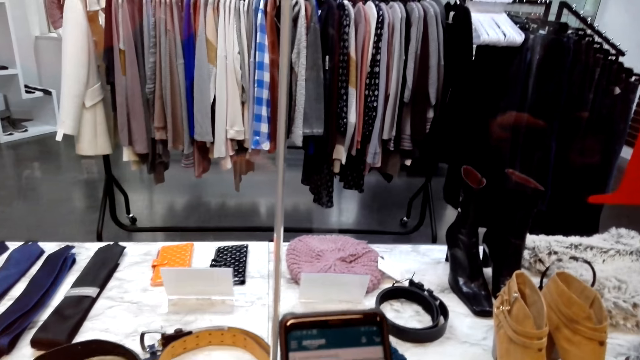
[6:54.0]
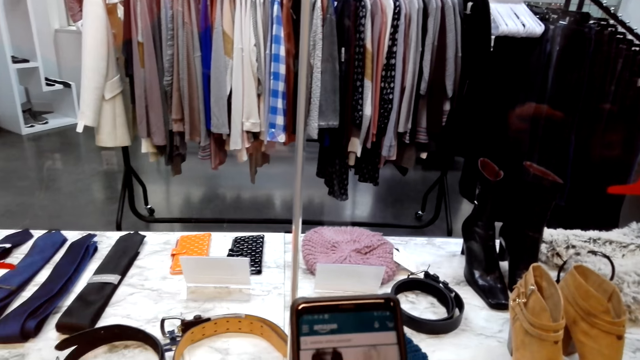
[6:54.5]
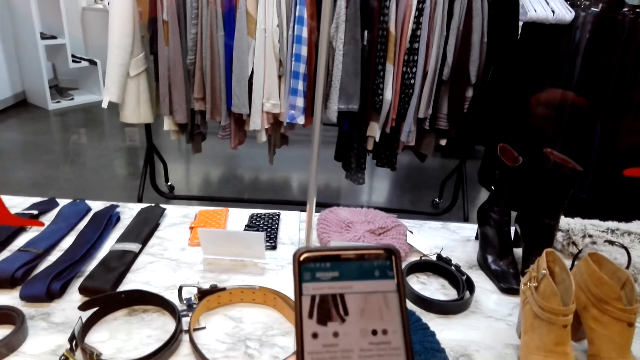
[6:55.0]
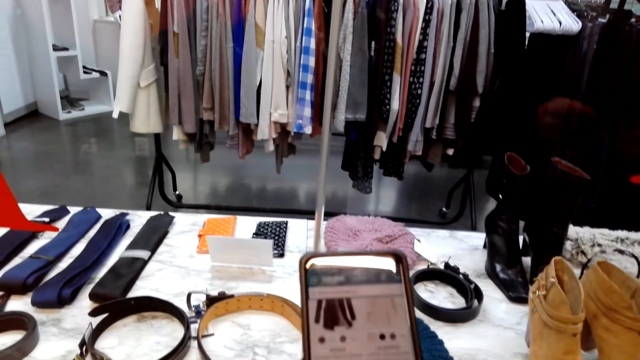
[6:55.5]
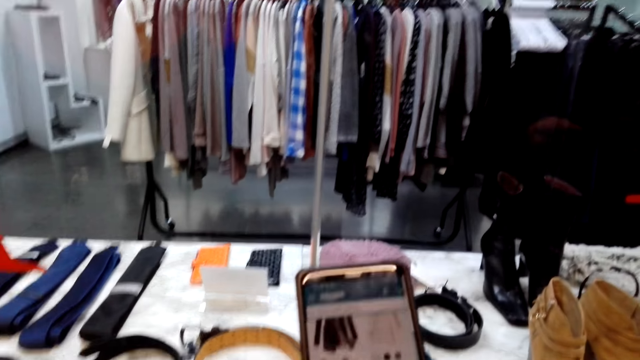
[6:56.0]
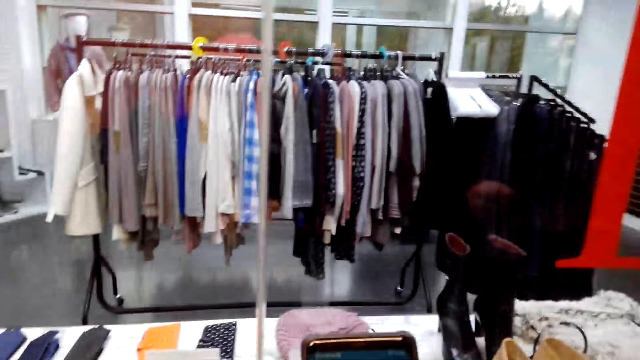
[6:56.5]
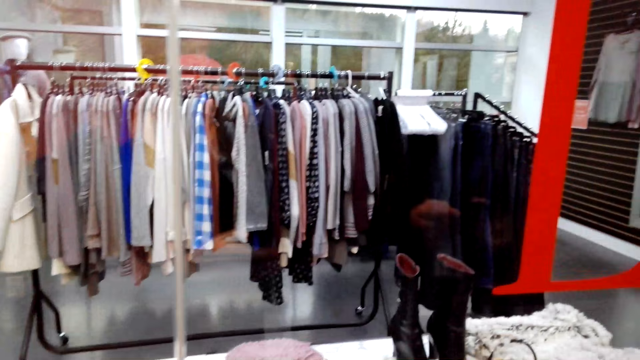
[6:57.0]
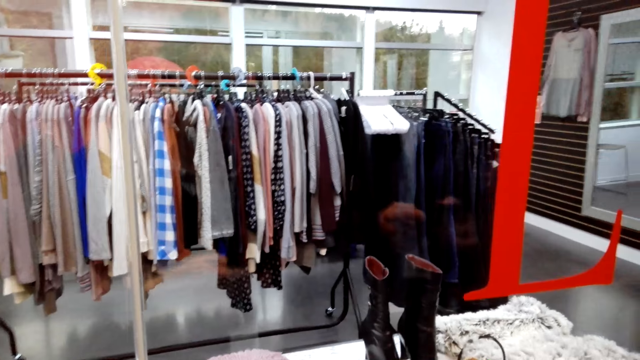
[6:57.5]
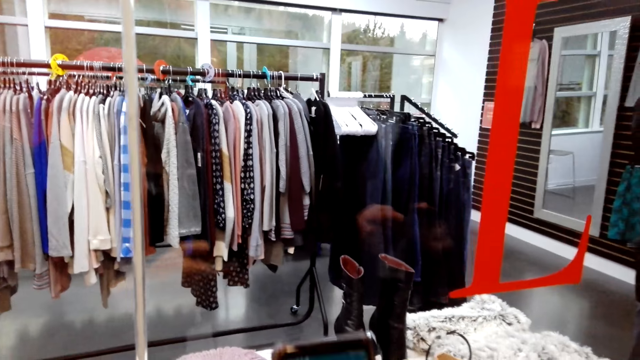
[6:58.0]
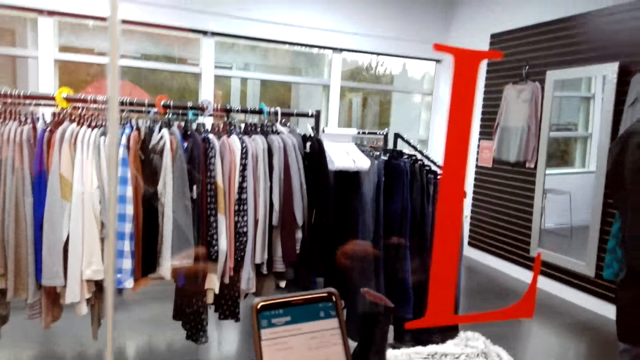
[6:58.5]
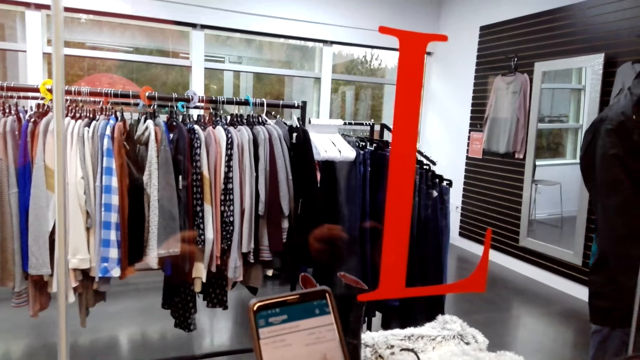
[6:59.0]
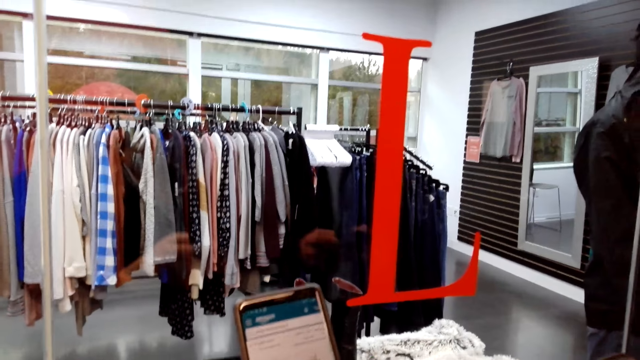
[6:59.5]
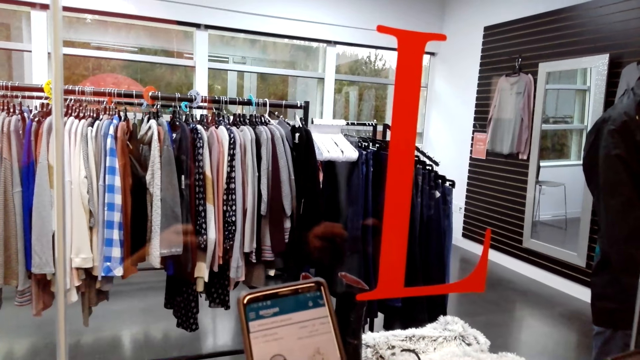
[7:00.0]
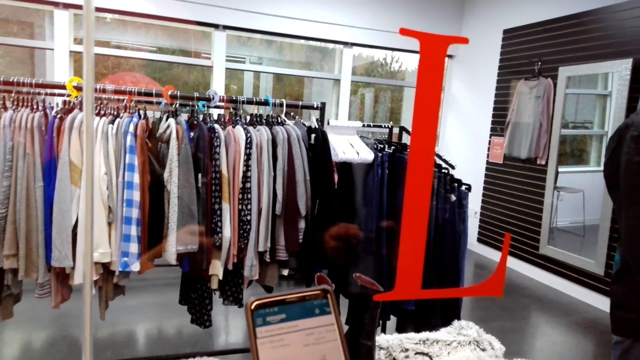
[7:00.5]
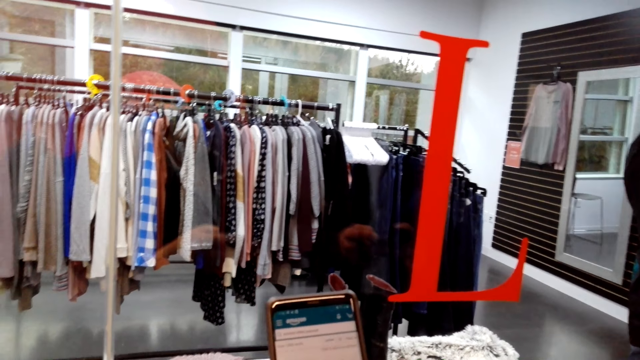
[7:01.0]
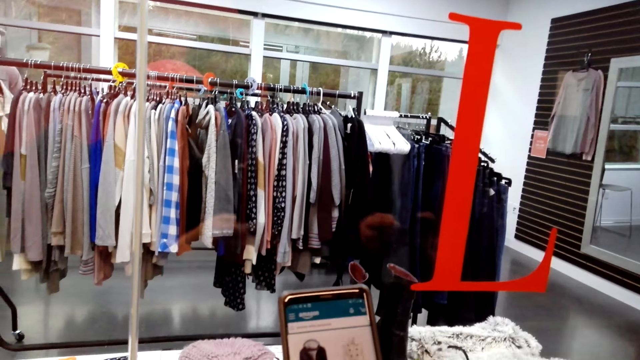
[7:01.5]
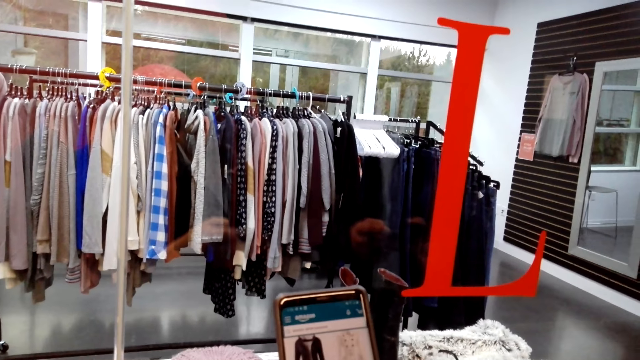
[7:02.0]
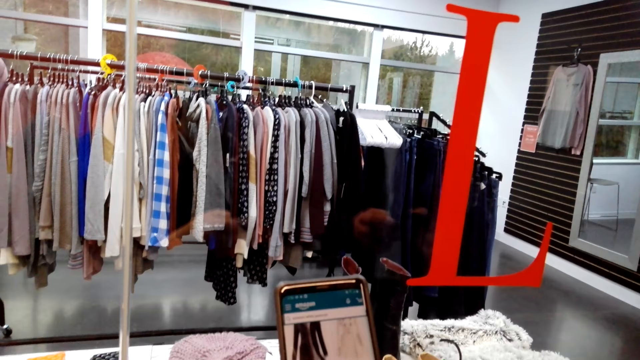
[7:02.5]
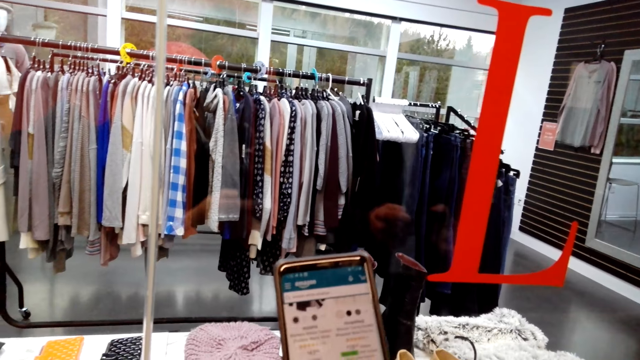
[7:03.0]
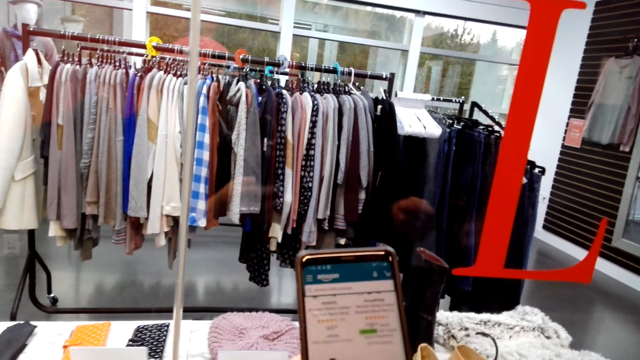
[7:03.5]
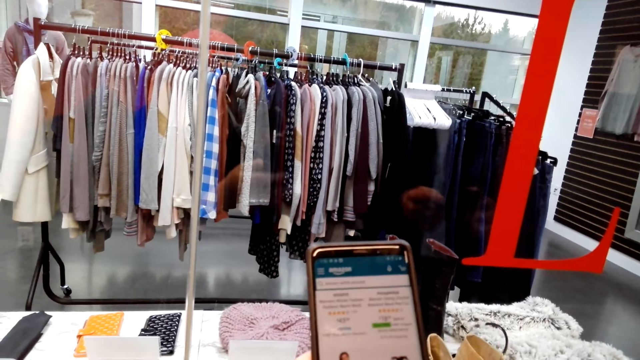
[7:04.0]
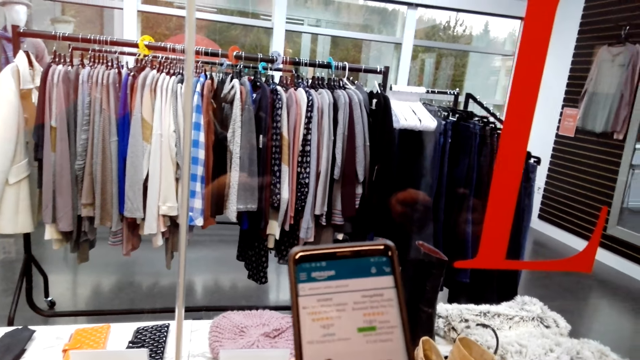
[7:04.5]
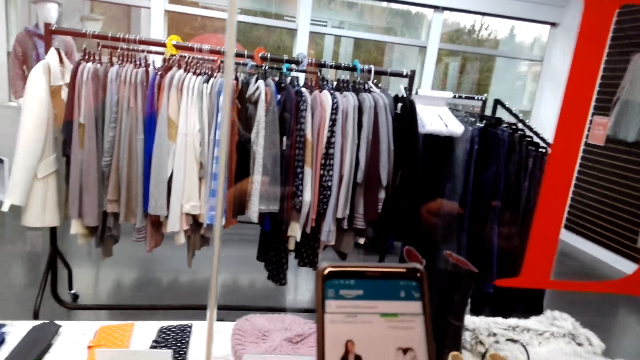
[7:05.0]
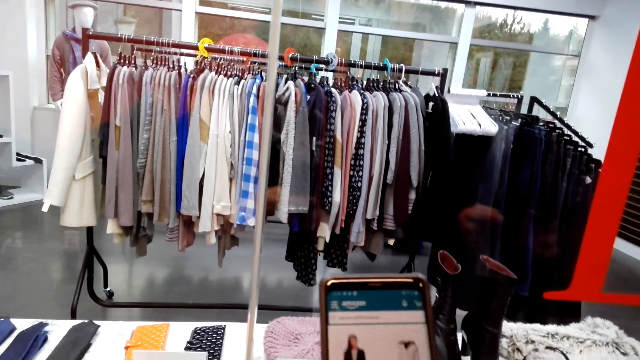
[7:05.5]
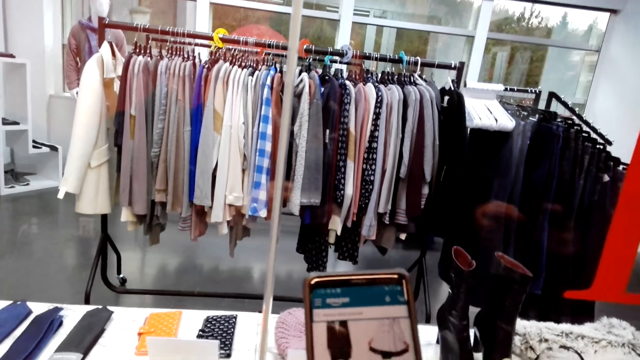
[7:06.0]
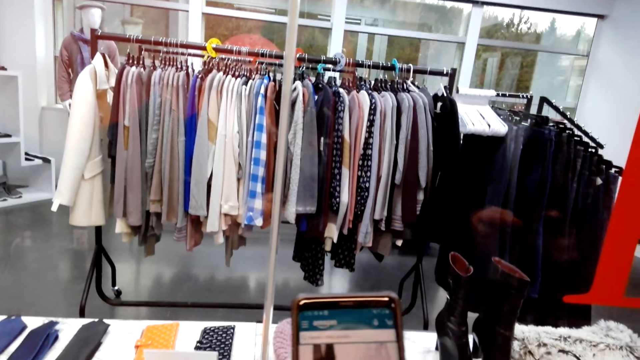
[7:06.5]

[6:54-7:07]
The camera wearer operates the phone. They converse with a person. They operate the phone. The person converses with the camera wearer. The camera wearer holds the phone. They converse with the person. They scroll the phone.

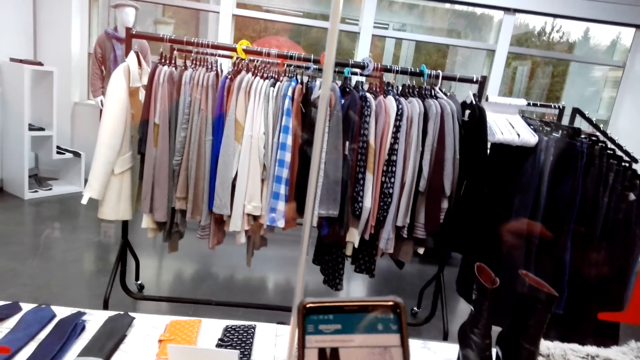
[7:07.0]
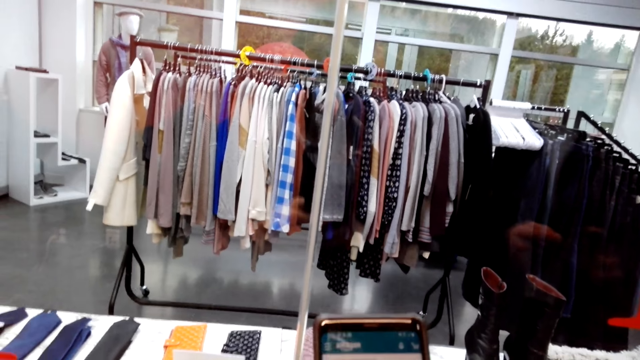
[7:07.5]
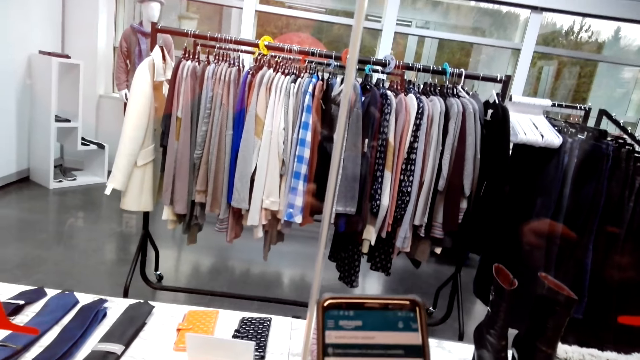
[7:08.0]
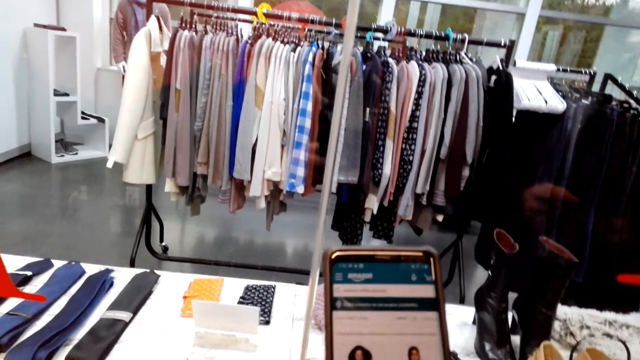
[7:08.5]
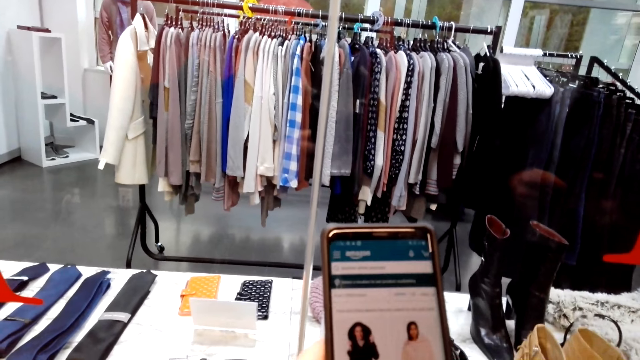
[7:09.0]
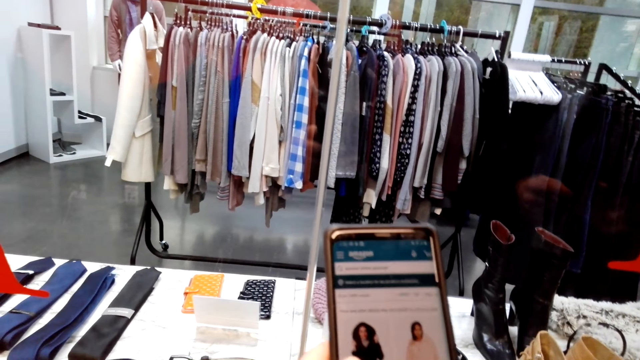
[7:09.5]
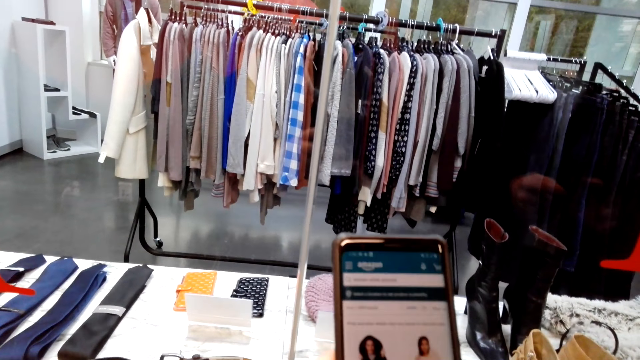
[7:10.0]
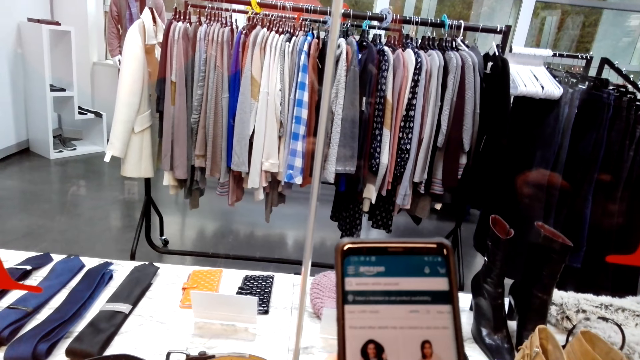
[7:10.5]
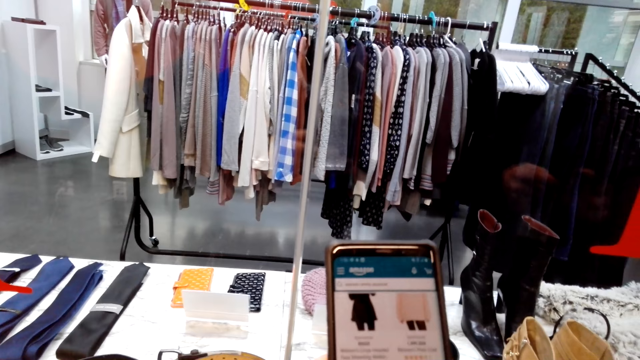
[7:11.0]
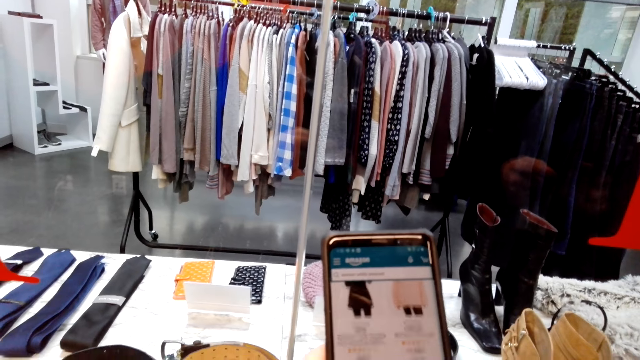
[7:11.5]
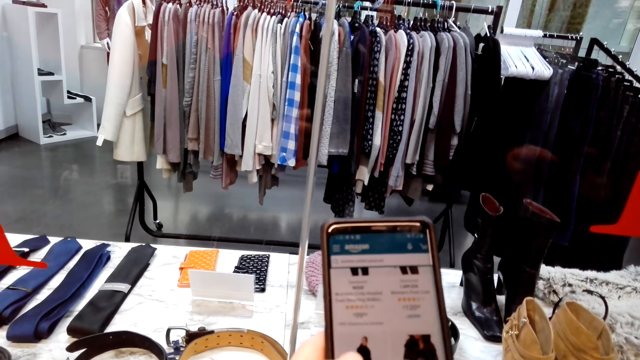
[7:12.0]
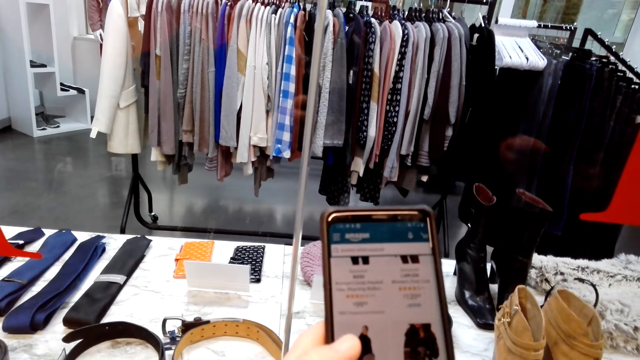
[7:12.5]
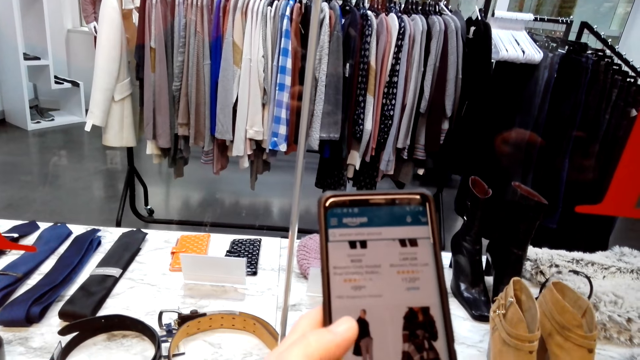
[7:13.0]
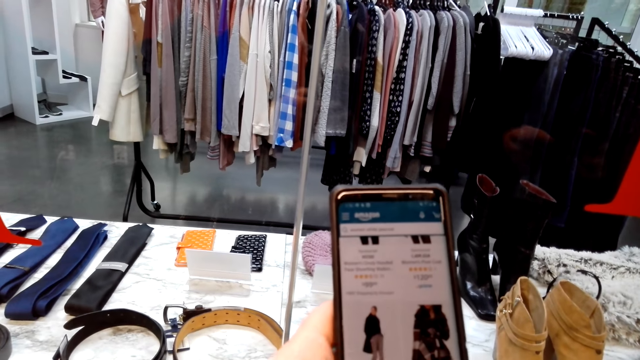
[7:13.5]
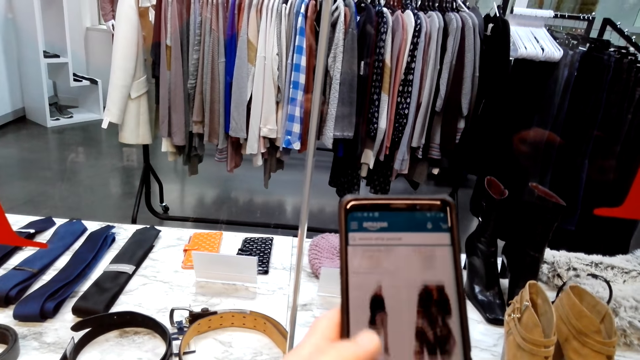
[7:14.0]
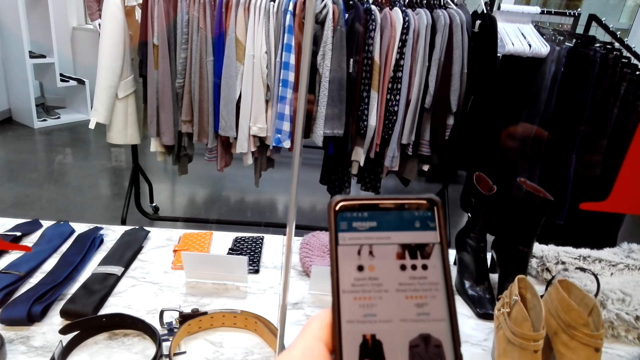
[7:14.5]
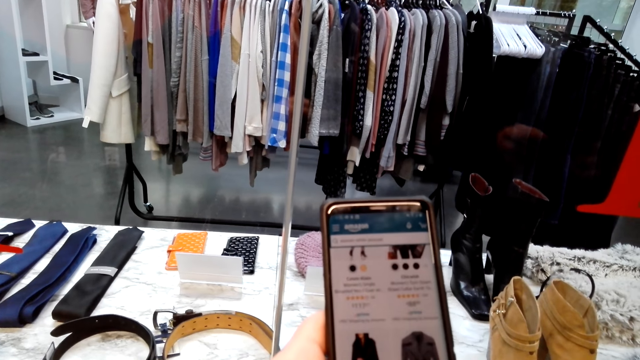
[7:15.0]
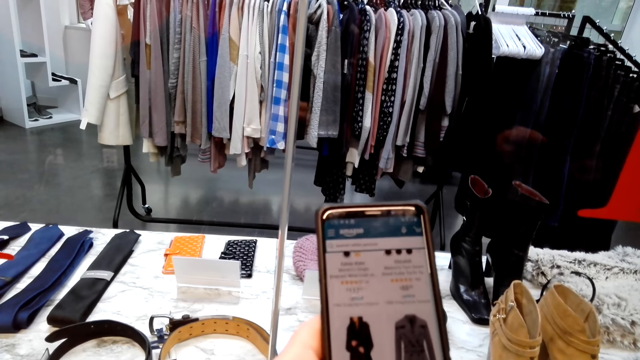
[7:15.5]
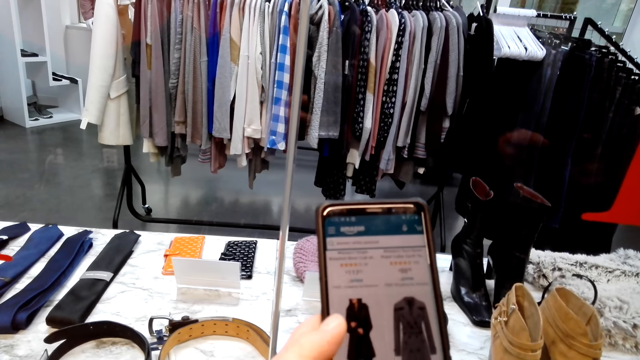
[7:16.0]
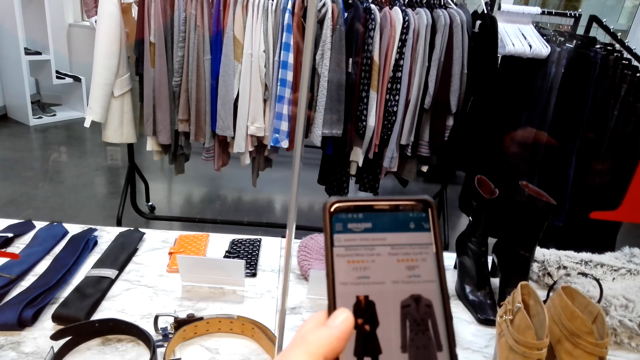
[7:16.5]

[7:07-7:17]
A person converses with the camera wearer.
